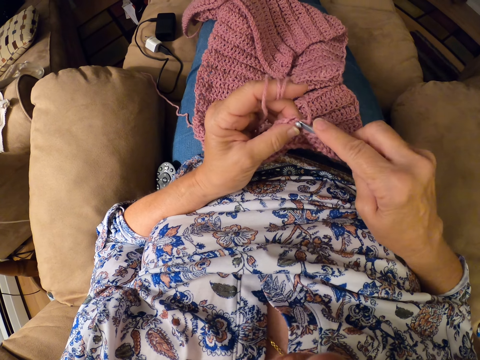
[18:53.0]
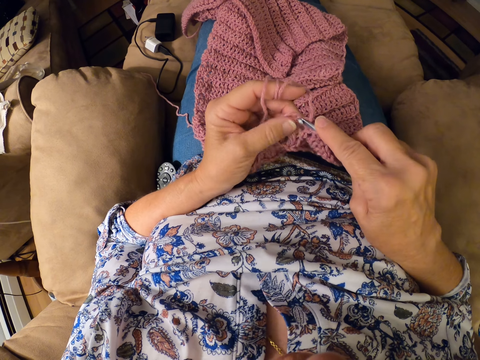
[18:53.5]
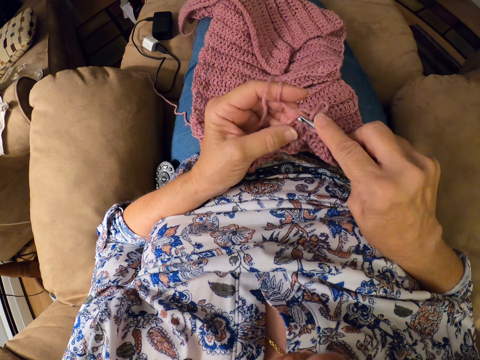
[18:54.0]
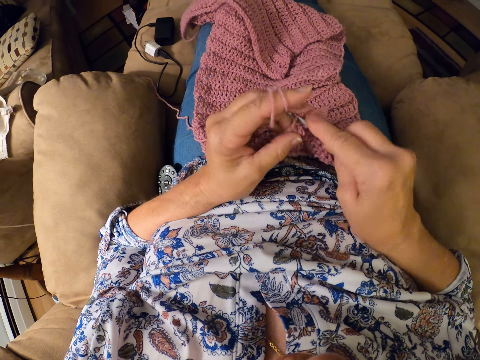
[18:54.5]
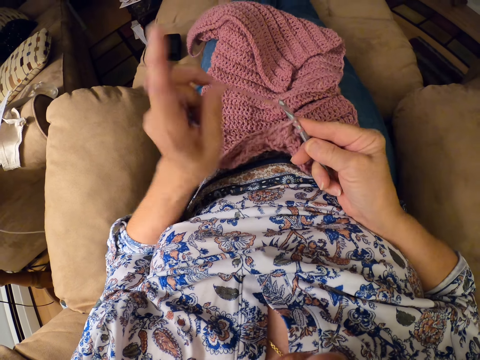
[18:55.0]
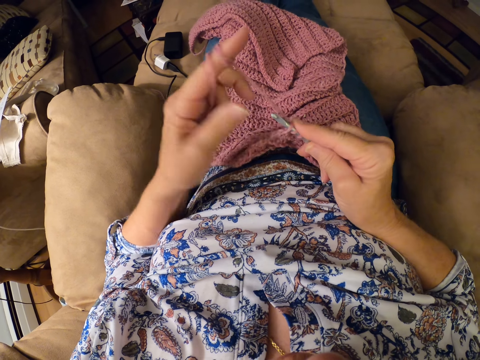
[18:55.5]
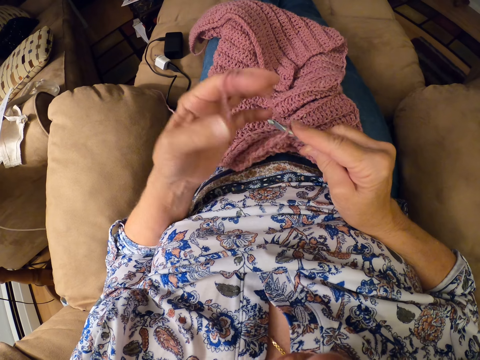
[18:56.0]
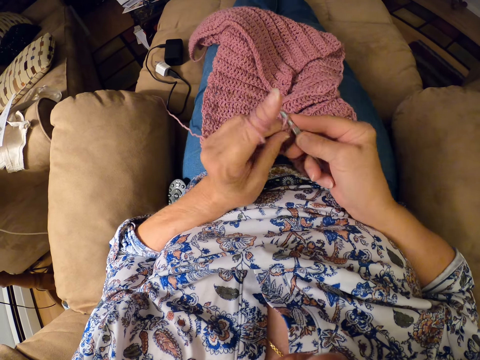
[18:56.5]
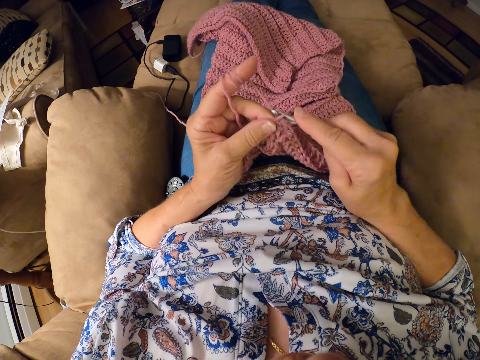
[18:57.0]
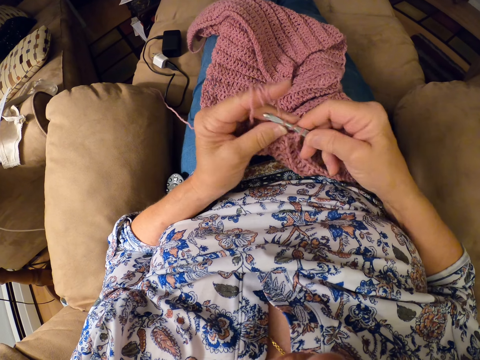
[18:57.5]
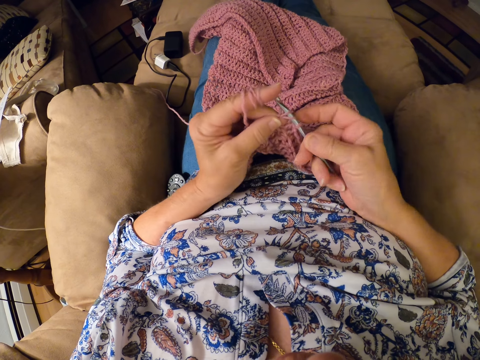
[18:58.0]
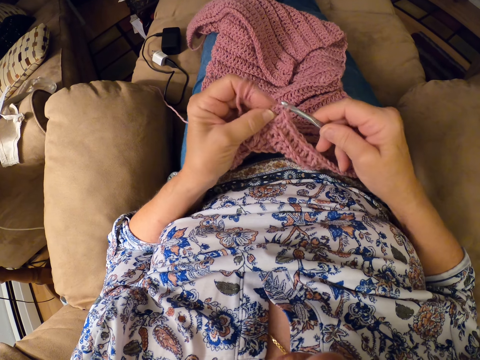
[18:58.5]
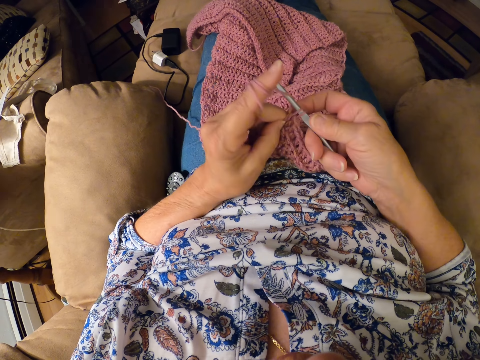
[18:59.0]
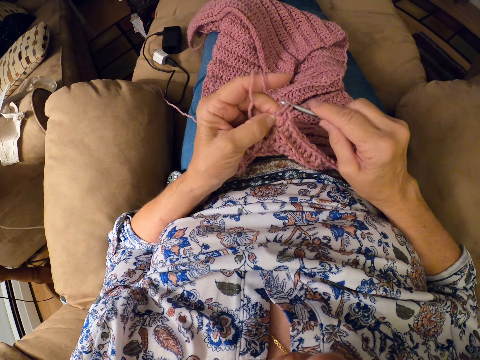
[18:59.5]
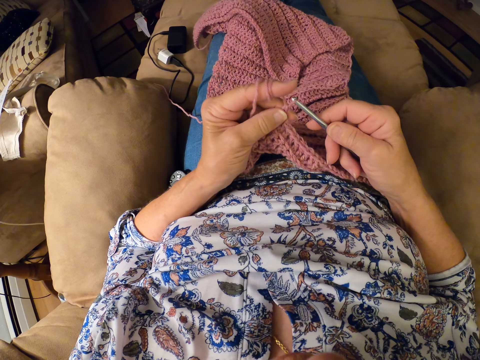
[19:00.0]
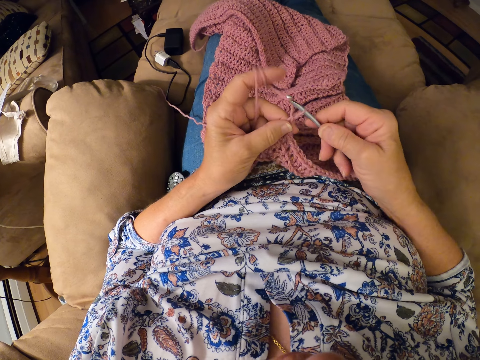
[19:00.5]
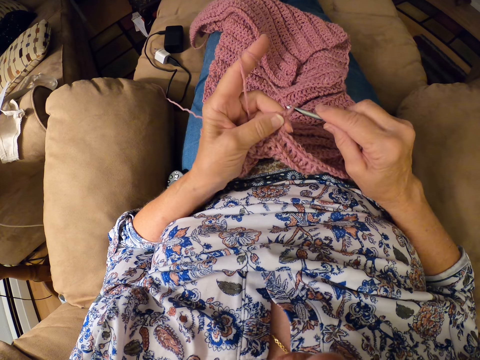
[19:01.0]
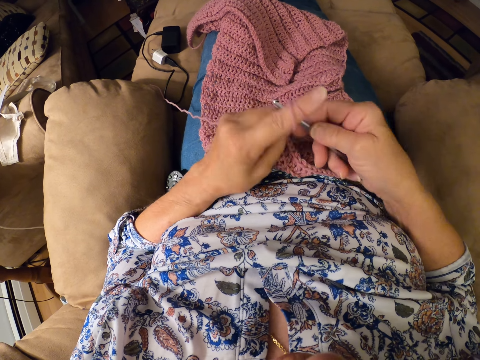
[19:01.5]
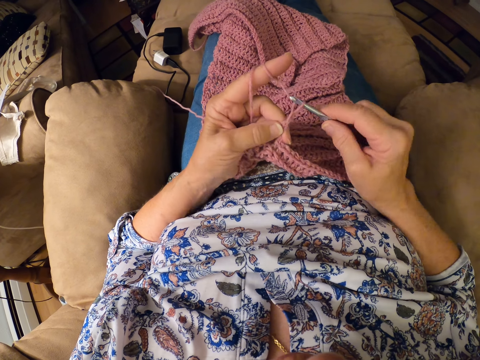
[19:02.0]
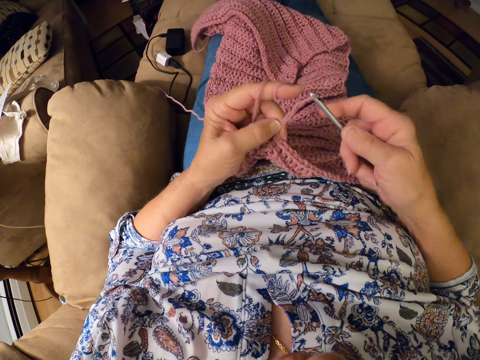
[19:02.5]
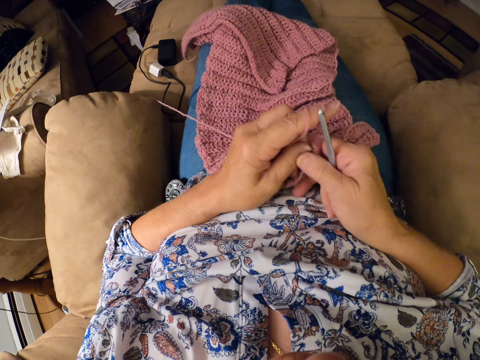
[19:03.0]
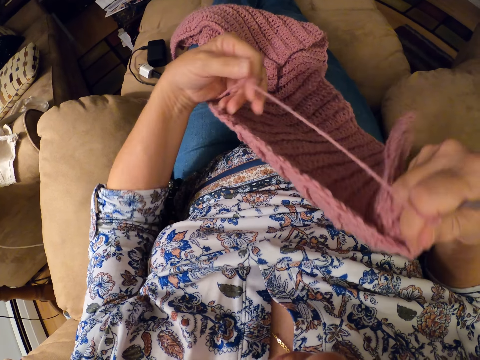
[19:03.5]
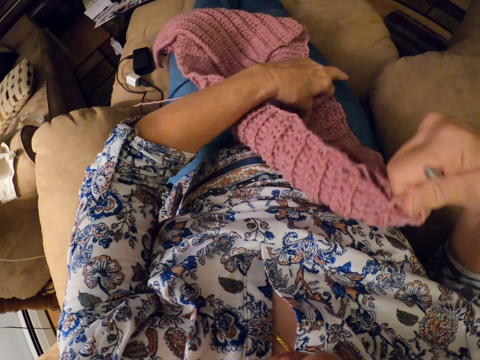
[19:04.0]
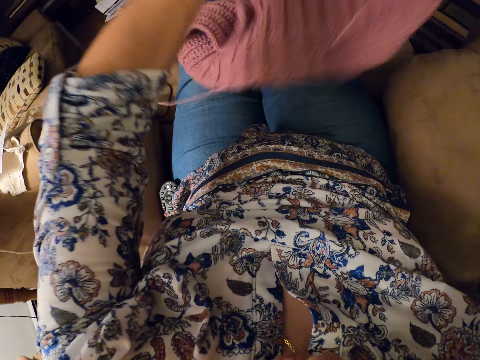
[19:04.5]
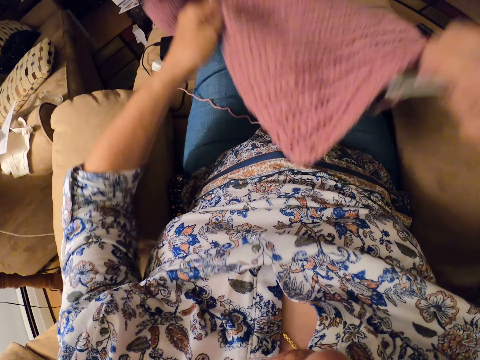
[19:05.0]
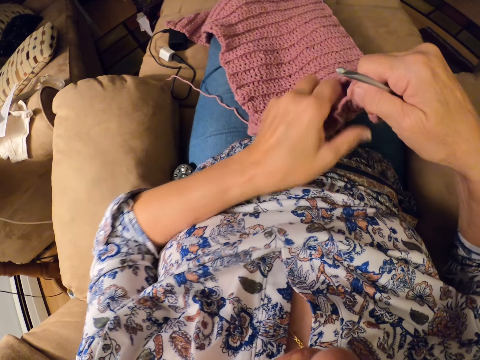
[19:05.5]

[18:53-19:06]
The camera wearer untwirls thread from her left index finger. She twirls the thread around her left index finger. She crochets the yarn with the crochet hook in her right hand. She adjusts the position of the yarn on her lap with both hands. She turns the garment.

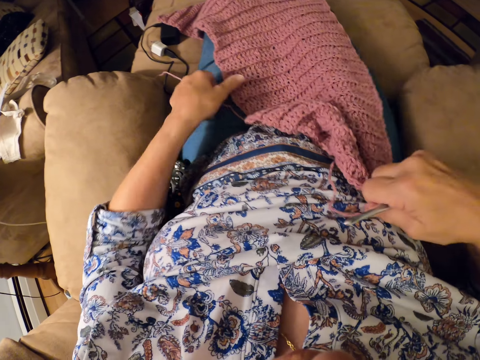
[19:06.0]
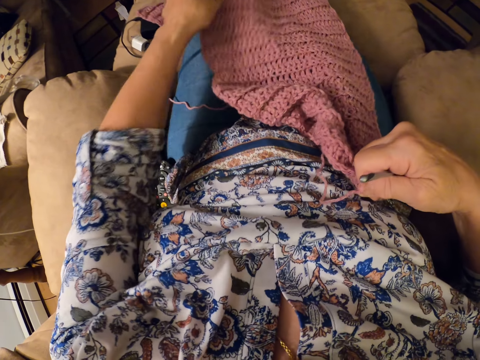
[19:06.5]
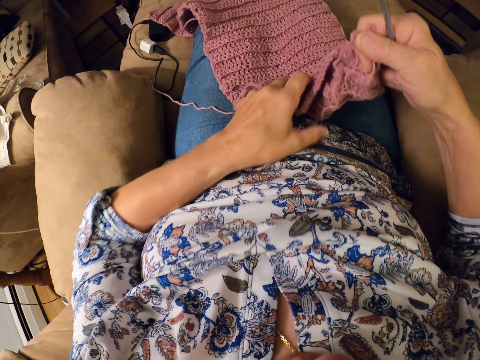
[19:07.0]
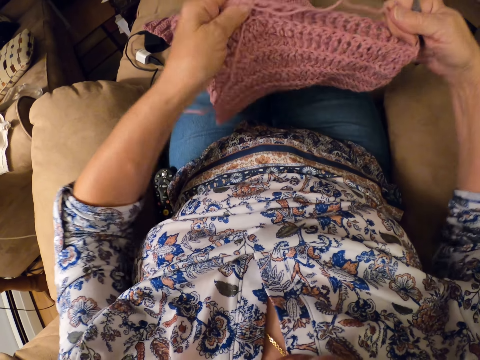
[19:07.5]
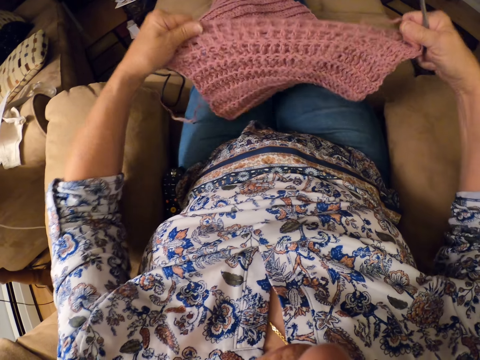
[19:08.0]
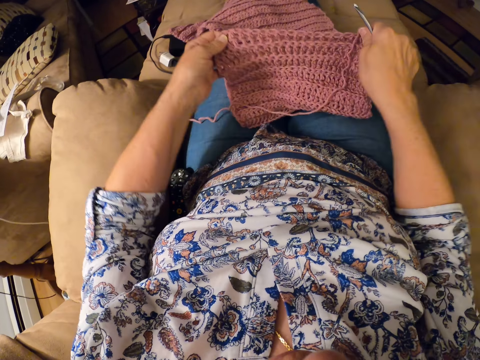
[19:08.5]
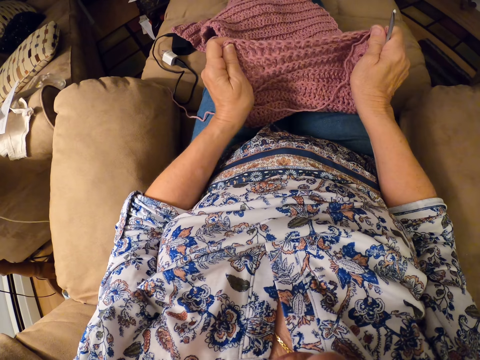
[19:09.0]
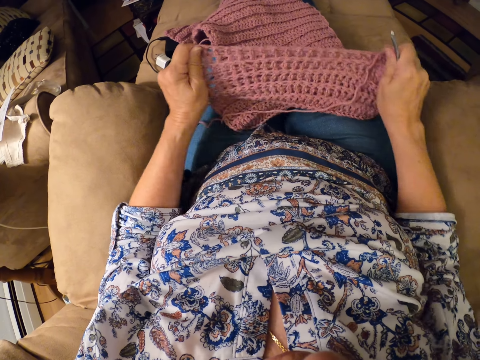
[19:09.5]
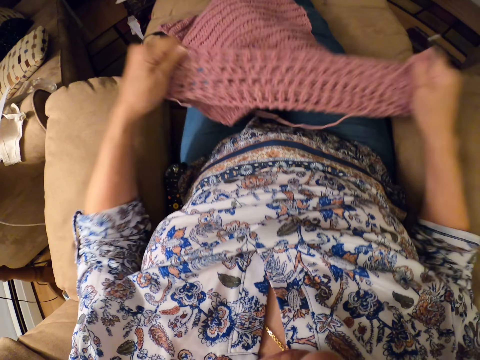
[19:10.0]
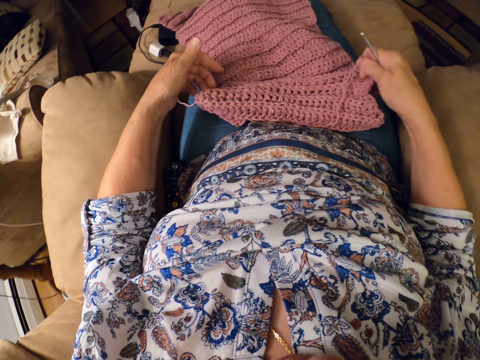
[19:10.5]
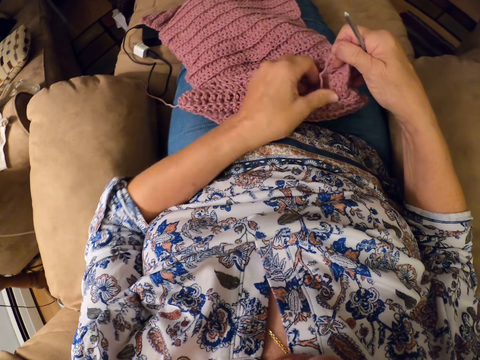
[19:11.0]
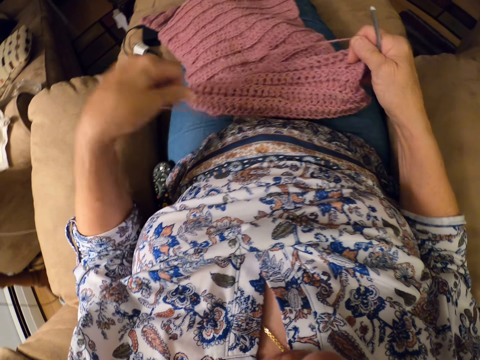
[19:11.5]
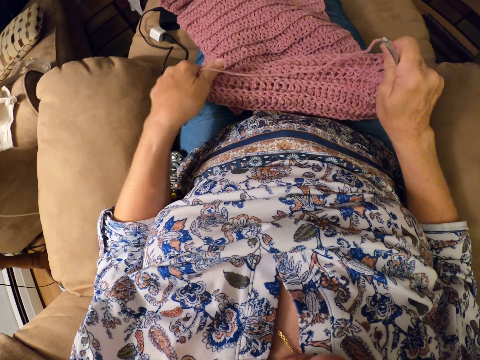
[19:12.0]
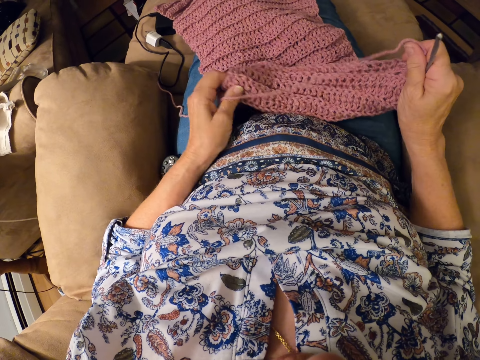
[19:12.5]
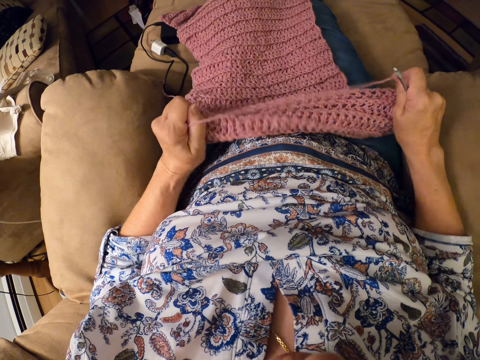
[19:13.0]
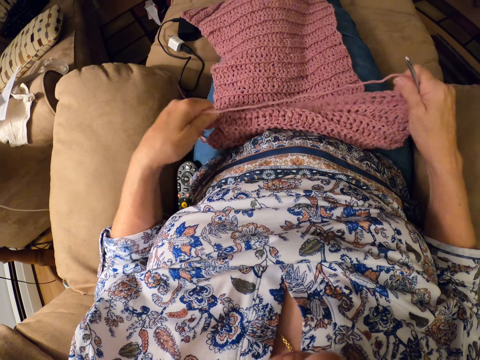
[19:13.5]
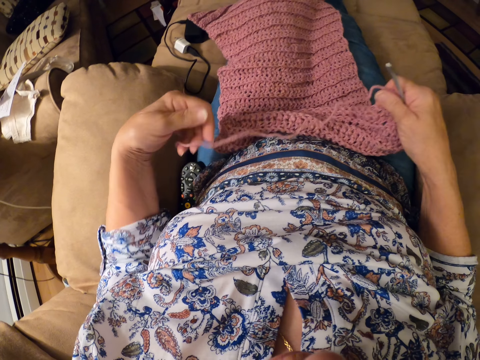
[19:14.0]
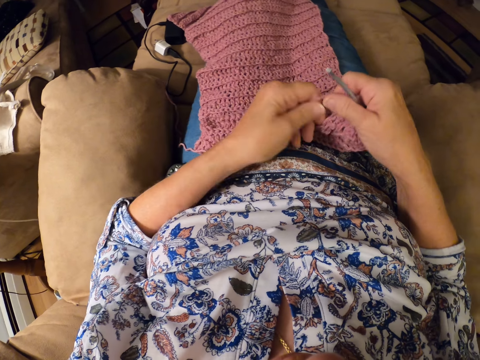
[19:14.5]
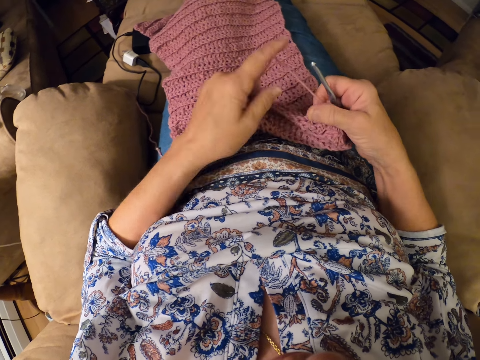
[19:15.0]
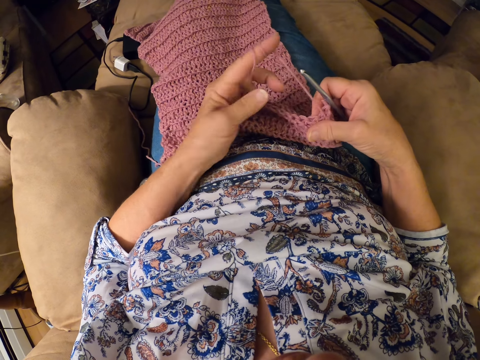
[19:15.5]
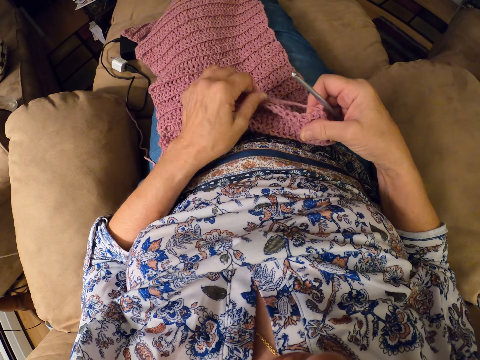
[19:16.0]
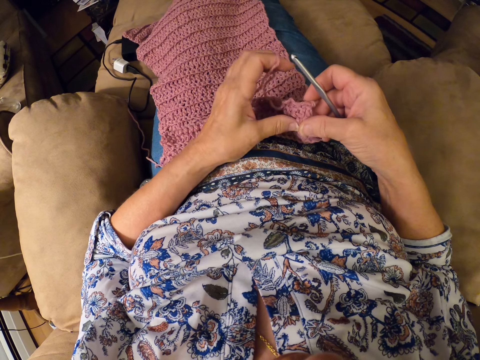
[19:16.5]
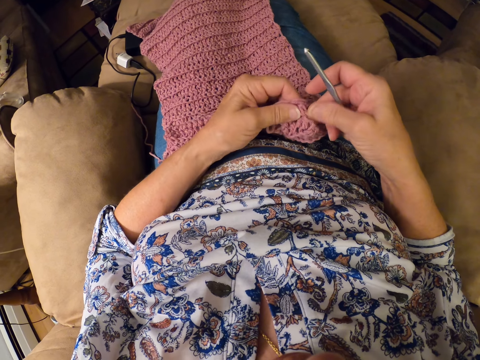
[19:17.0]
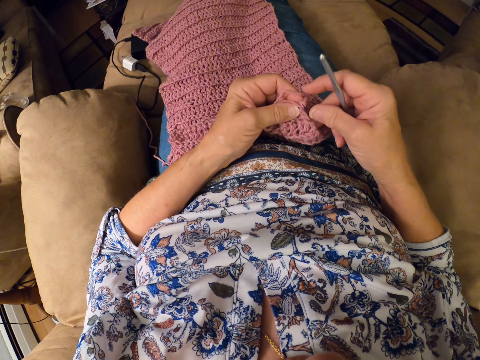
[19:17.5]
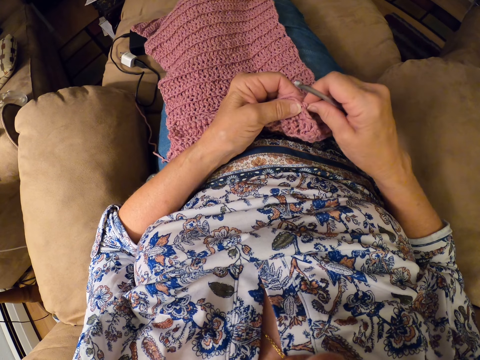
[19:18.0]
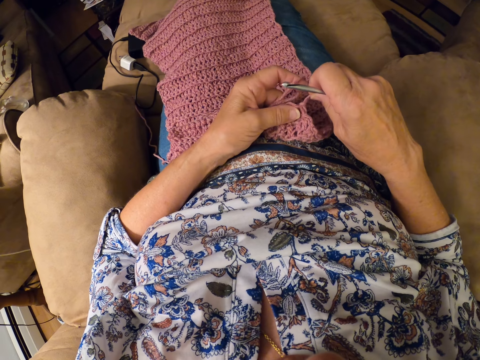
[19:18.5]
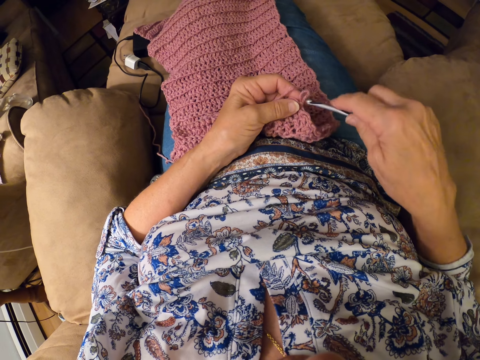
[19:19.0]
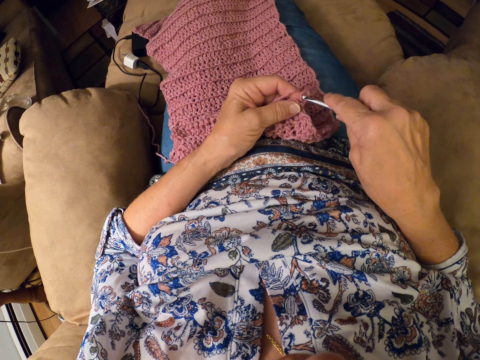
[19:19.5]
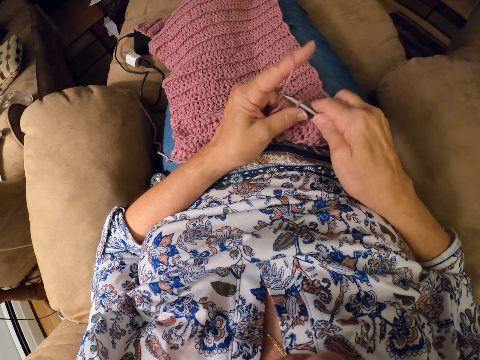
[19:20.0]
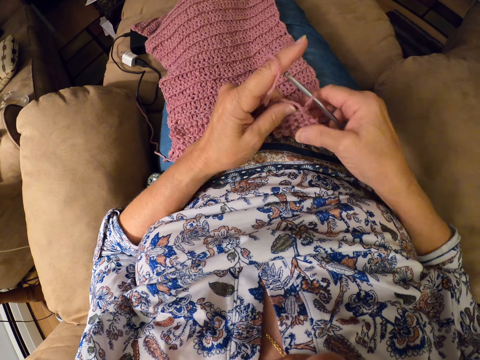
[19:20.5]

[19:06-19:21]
The camera wearer stretches the ends of the yarn with both hands. She grasps the yarn. She pulls the thread with her left hand. She stretches the ends of the yarn with both hands. She twirls the thread around her left index finger. She makes a little hole with the thread with both hands. She inserts the crochet hook in her right hand into the hole.
